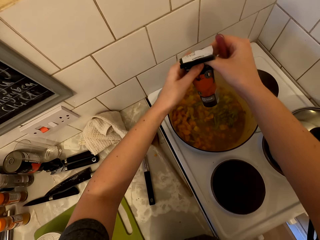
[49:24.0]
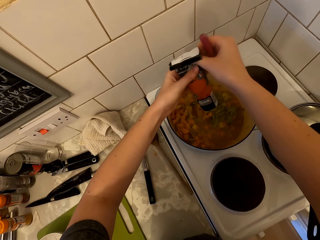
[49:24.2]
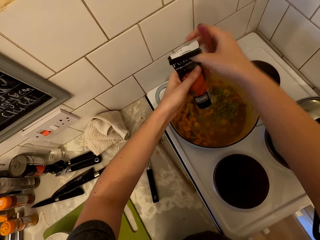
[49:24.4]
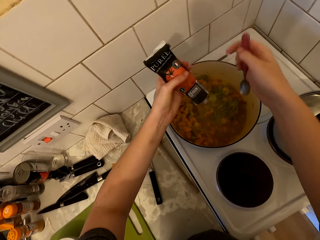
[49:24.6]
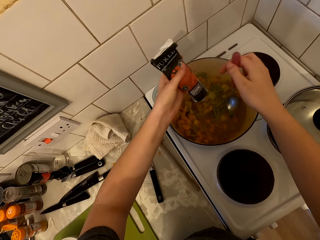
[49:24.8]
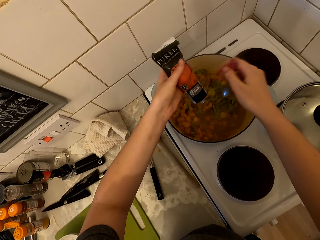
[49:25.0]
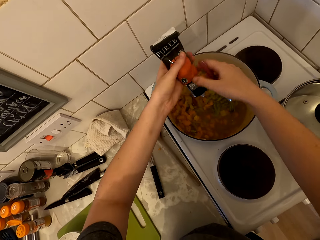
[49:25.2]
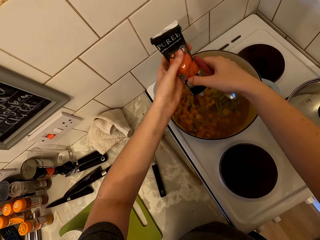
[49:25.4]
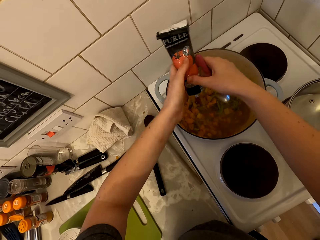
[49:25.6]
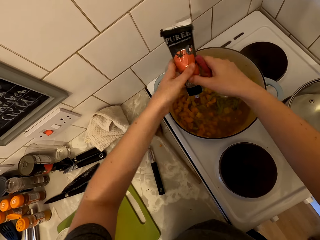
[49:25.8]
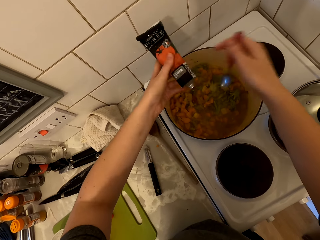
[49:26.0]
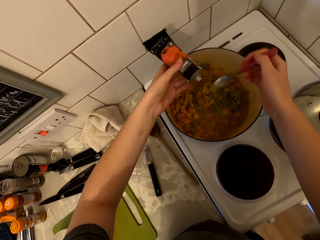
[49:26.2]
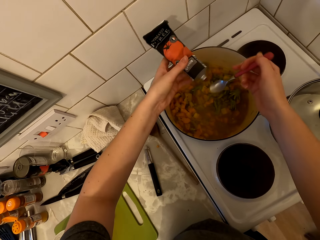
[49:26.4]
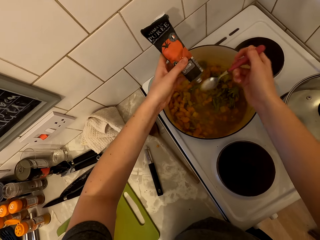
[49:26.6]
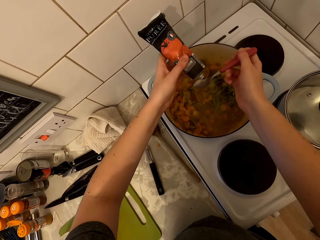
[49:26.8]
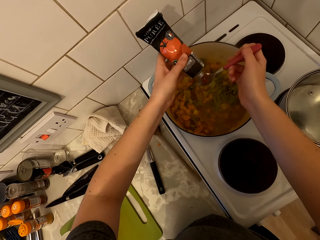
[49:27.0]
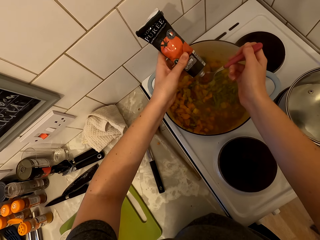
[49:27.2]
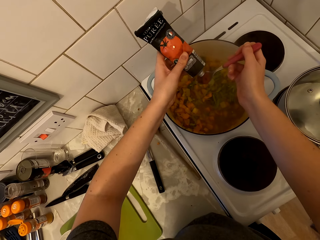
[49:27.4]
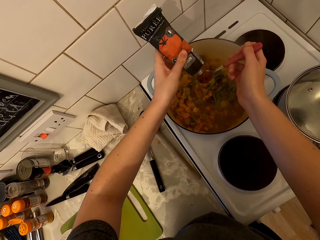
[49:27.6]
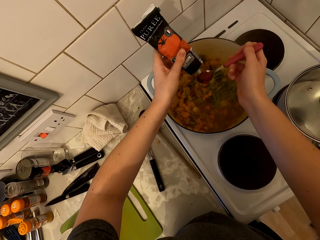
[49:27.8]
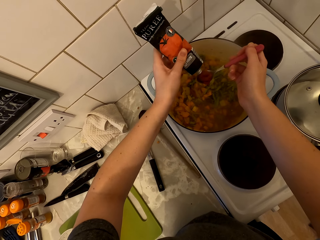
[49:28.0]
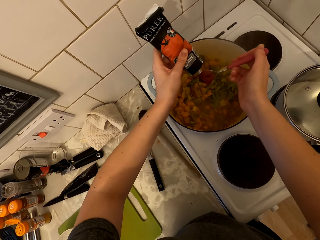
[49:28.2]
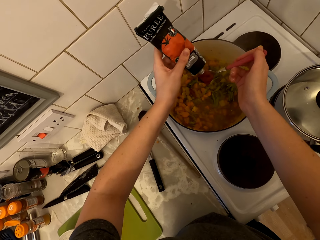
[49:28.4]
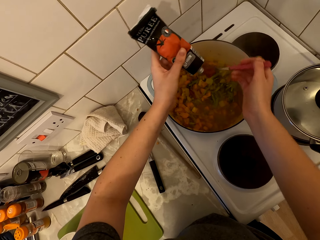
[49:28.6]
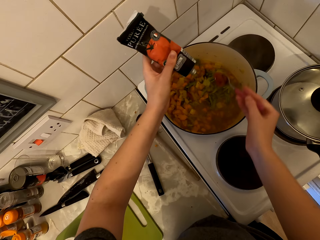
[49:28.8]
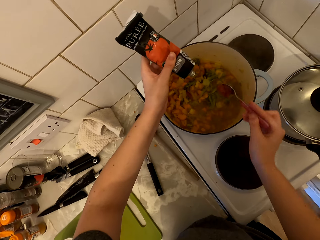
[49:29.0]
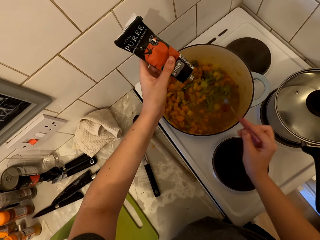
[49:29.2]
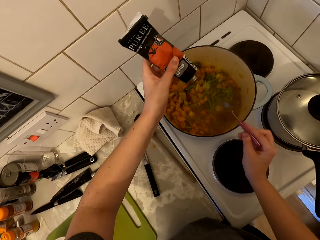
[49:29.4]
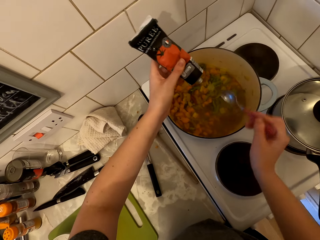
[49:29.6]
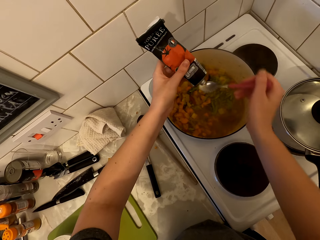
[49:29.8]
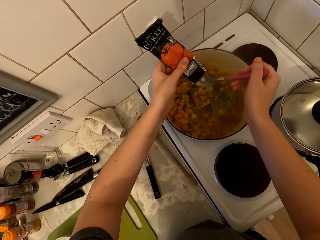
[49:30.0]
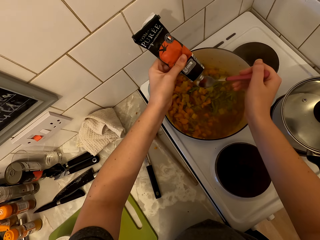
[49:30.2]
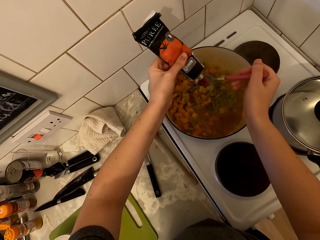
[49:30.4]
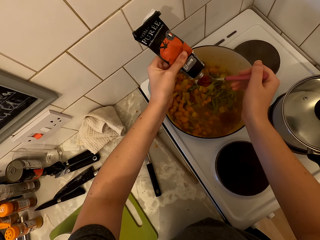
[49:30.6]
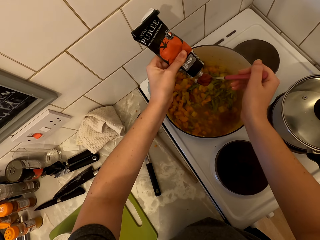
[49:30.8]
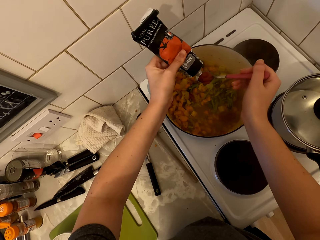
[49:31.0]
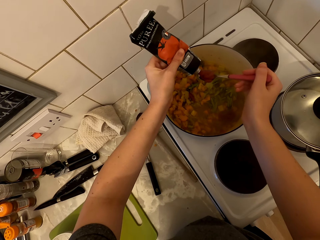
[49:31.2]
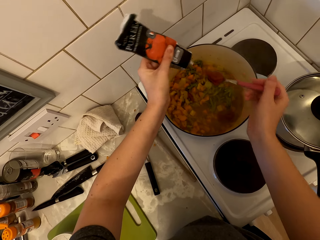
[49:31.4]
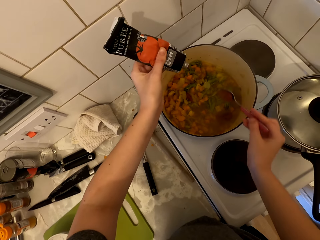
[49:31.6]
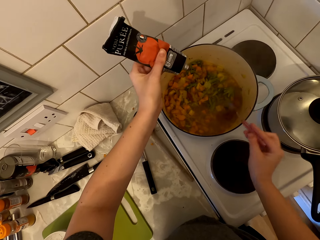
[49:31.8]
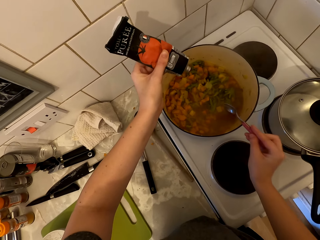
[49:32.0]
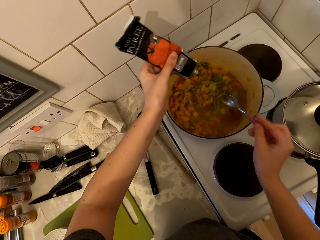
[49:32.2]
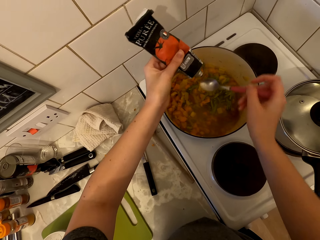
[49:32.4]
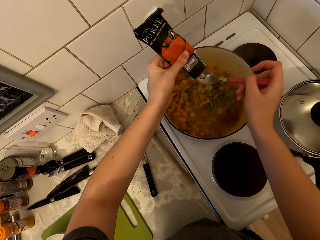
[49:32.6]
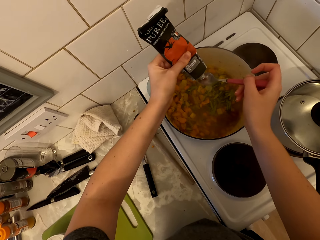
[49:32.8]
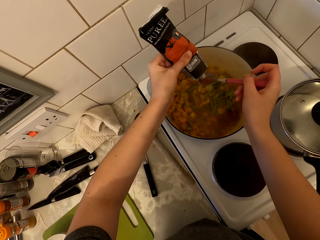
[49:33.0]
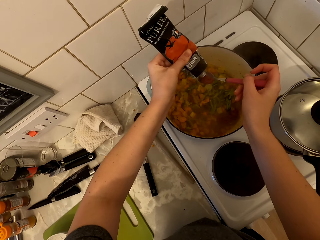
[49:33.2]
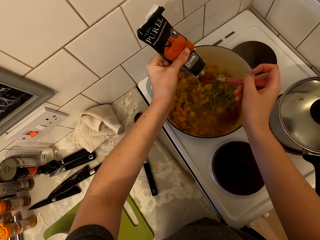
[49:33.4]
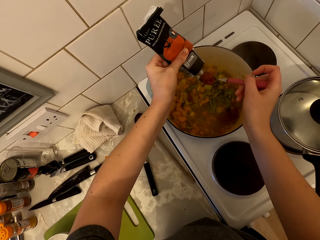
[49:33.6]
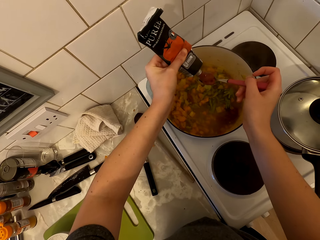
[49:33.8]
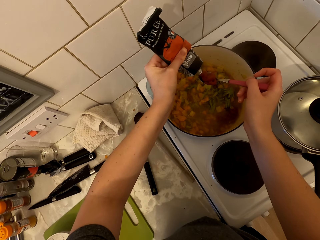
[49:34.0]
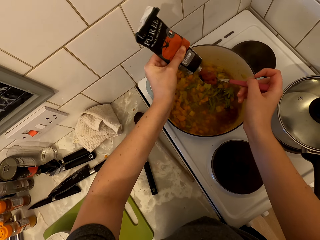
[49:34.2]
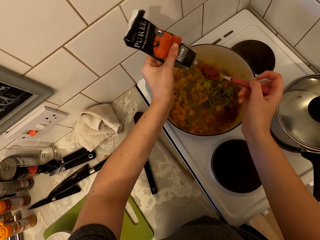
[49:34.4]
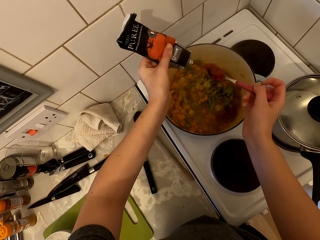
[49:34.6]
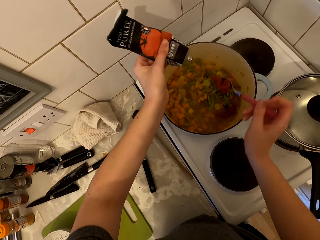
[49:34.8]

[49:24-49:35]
The camera wearer squeezes the tomato paste tube. They put the tomato paste in the spoon. They squeeze the paste in the pan. They put the tomato paste in the food. They put the tomato paste in the spoon. They put the tomato paste in the food. They put the tomato paste in the spoon.

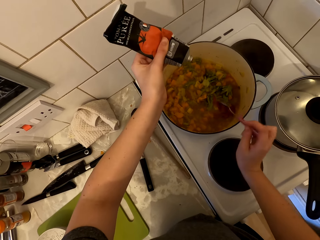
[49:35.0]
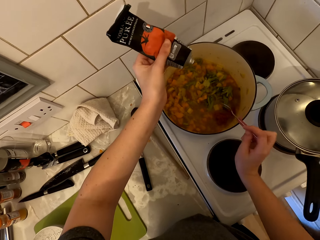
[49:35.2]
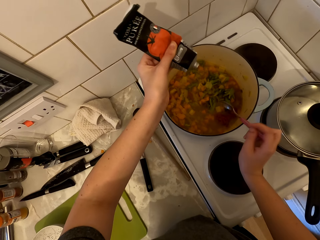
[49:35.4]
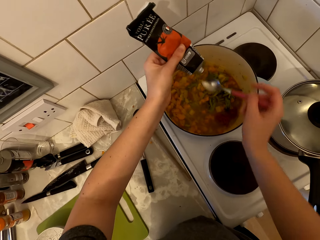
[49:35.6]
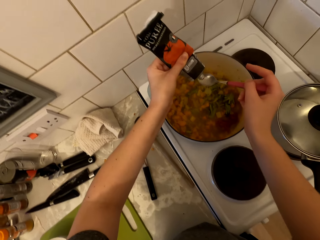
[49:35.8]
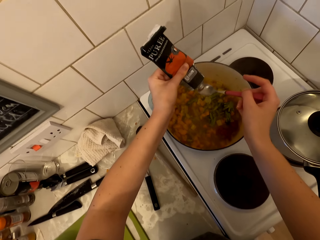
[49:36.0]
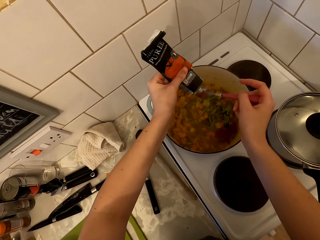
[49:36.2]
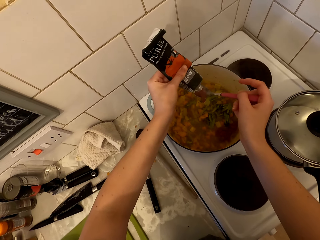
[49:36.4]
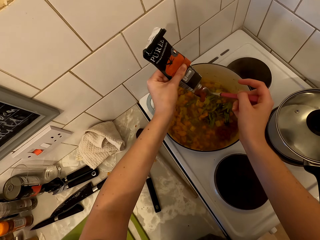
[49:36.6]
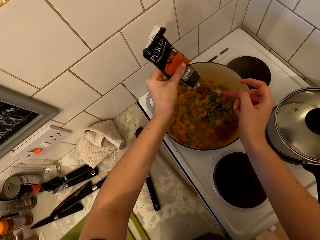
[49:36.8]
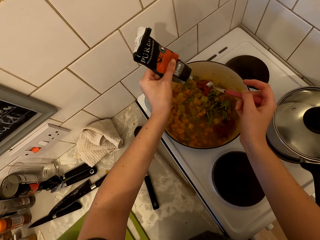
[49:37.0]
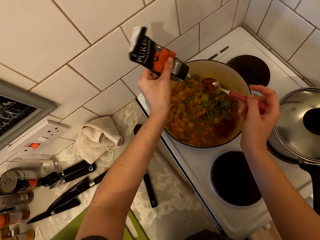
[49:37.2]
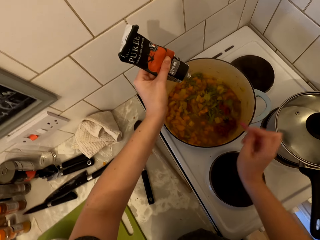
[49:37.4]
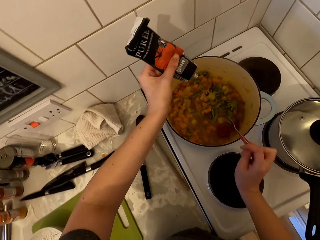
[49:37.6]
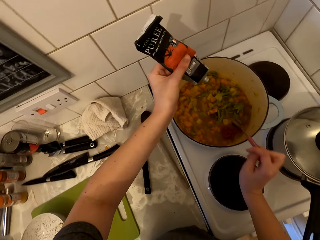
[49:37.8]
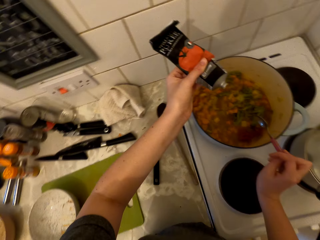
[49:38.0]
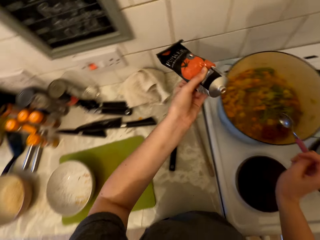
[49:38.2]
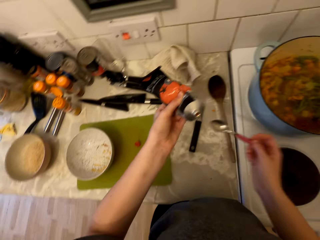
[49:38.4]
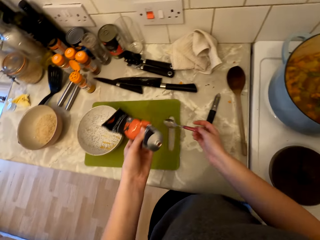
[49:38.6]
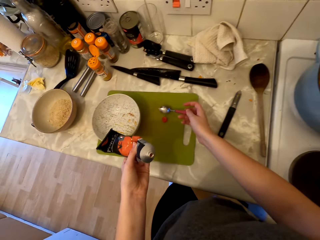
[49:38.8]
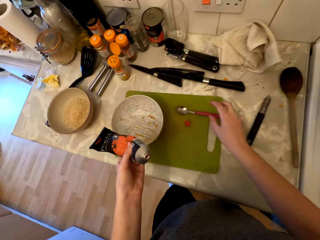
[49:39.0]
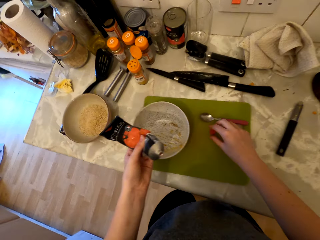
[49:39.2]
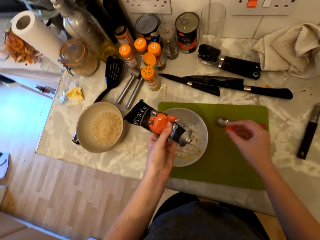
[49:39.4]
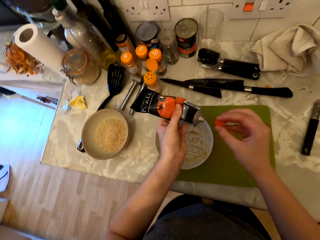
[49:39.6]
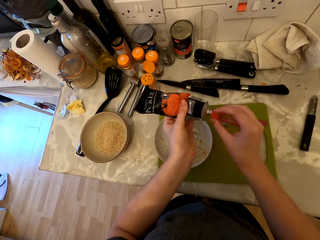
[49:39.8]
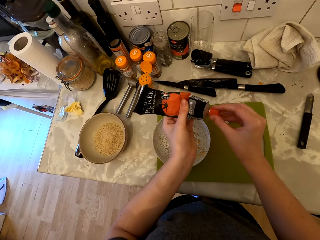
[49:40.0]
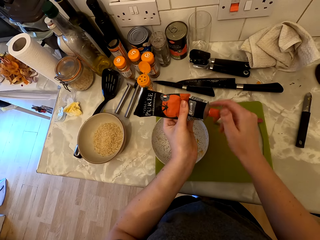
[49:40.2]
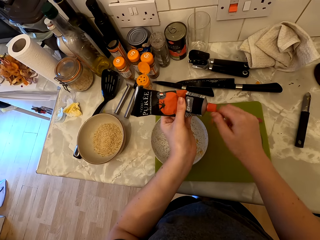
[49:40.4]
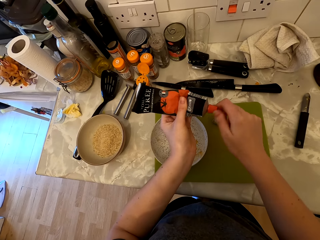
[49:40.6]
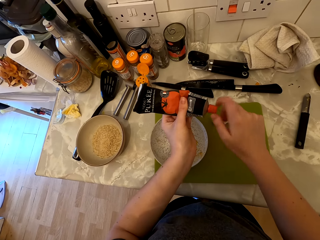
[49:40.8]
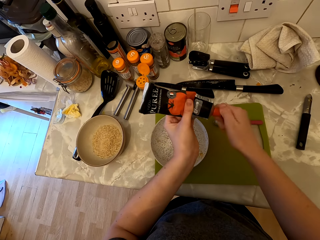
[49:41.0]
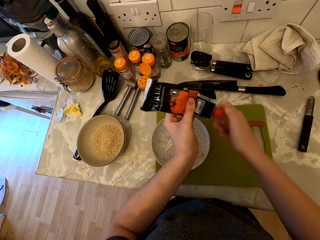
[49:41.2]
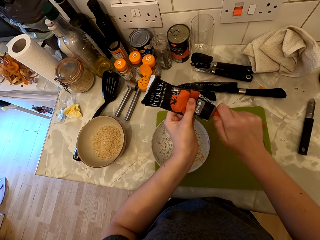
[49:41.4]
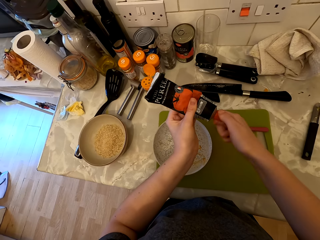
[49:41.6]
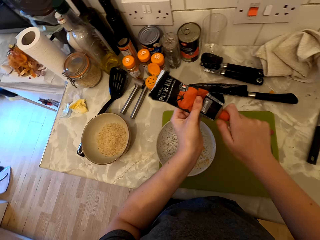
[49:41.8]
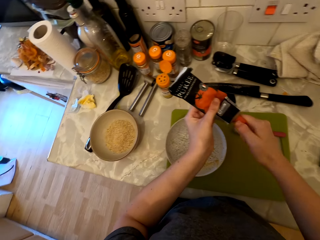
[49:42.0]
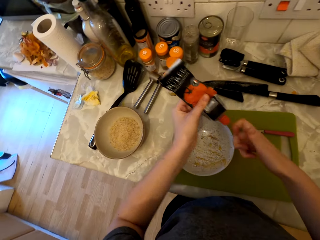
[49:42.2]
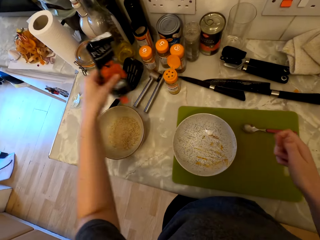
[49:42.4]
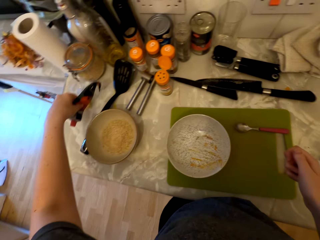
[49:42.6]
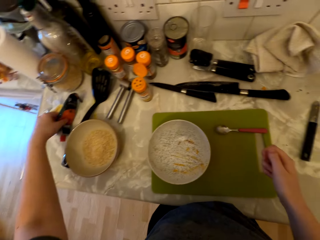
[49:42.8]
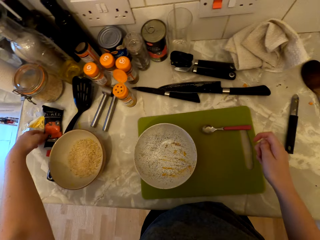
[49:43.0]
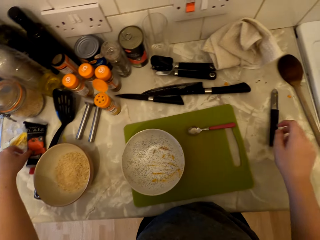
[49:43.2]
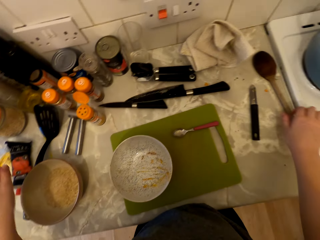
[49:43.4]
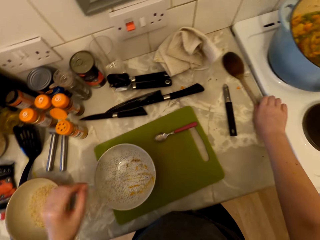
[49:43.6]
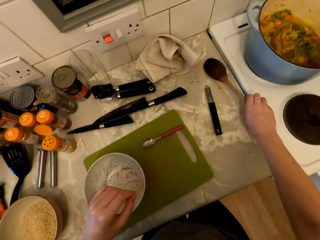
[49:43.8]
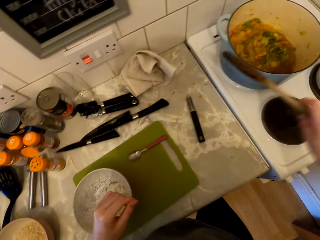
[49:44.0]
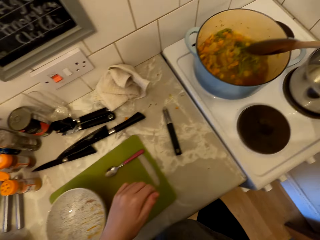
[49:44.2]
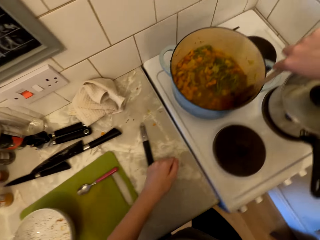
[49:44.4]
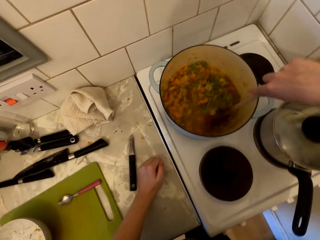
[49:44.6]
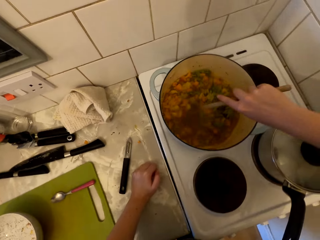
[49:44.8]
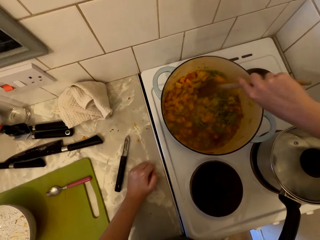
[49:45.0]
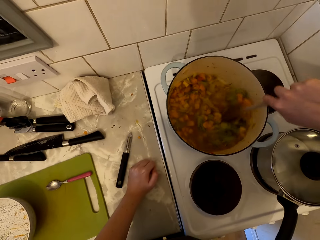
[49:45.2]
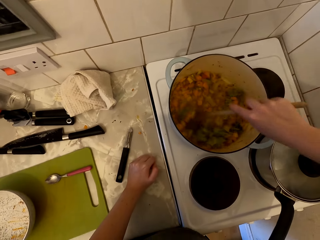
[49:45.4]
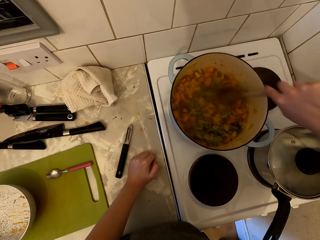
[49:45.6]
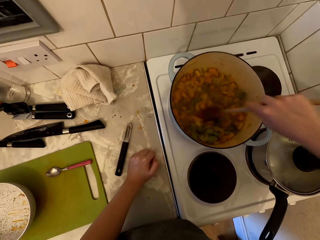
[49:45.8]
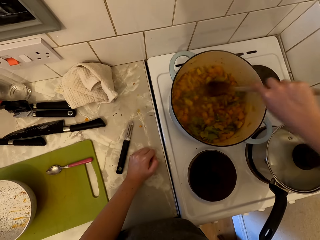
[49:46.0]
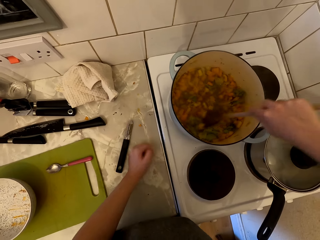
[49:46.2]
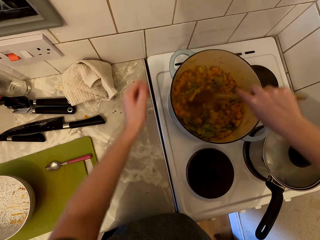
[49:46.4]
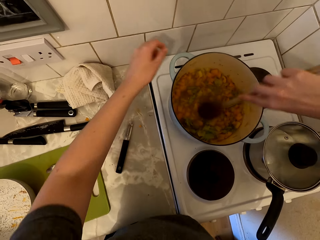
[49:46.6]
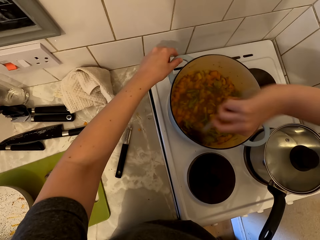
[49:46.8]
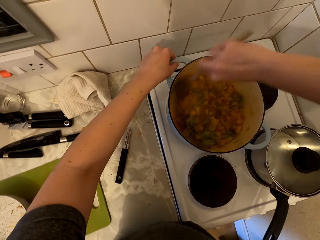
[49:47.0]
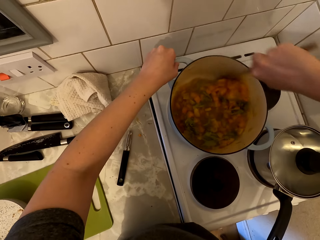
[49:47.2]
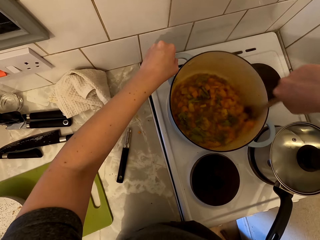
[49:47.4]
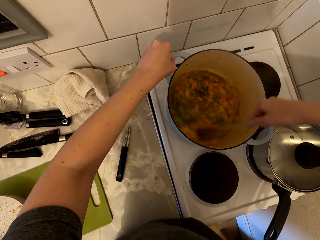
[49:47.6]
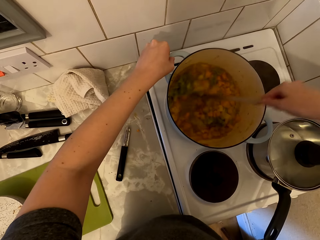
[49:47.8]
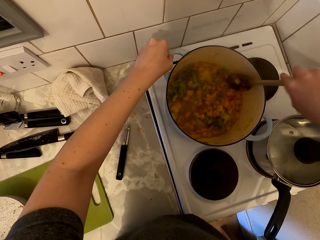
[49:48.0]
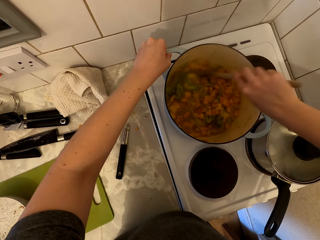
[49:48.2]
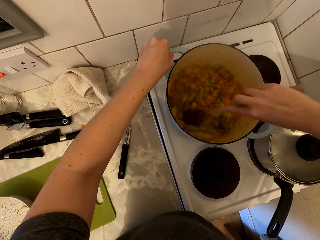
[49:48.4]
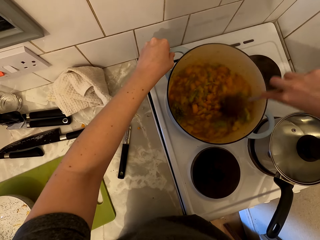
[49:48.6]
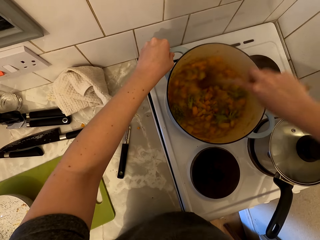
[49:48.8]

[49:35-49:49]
The camera wearer puts the tomato paste in the food. They put the tomato paste in the spoon. They put the tomato paste in the food. They put the spoon on the chopping board. They pick up the tomato paste tube cap. They close the tomato paste tube. They put the tomato paste tube on the countertop. They pick up the cooking stick on the countertop. They pick up the cooking stick. They stir the food. They stir the food again. They touch the cooking pan. They hold onto the saucepan handle.
